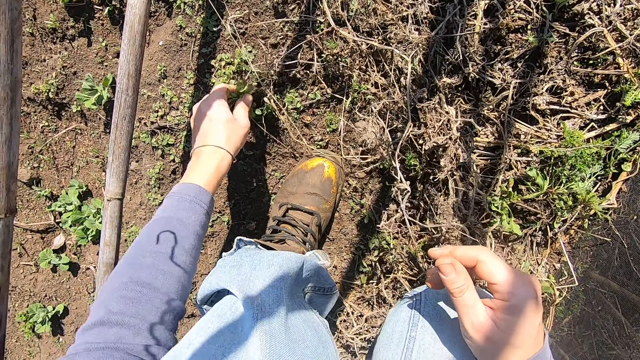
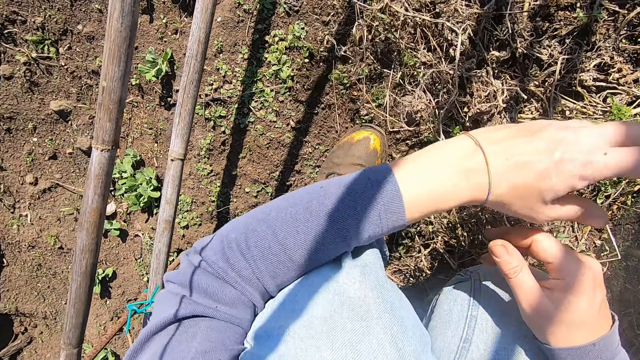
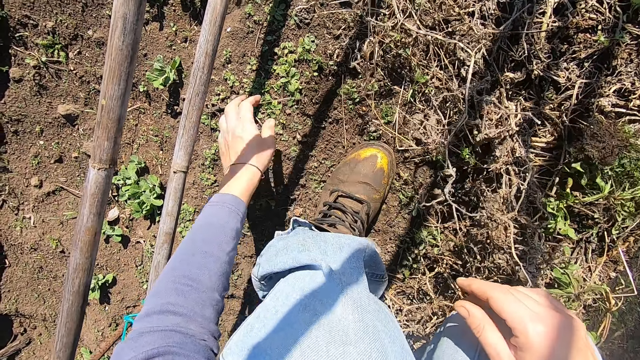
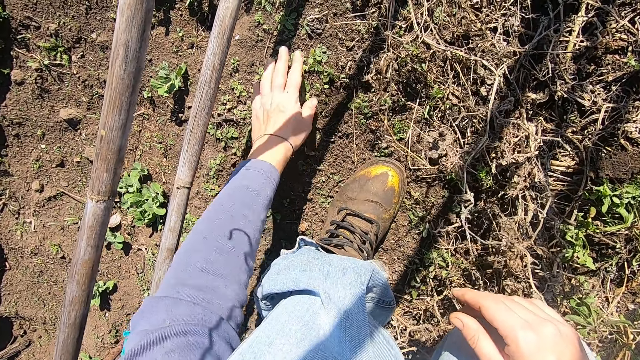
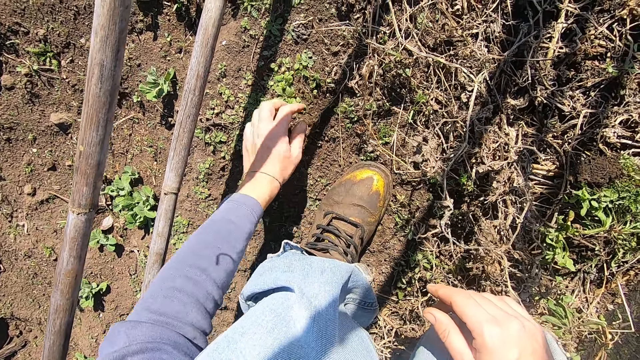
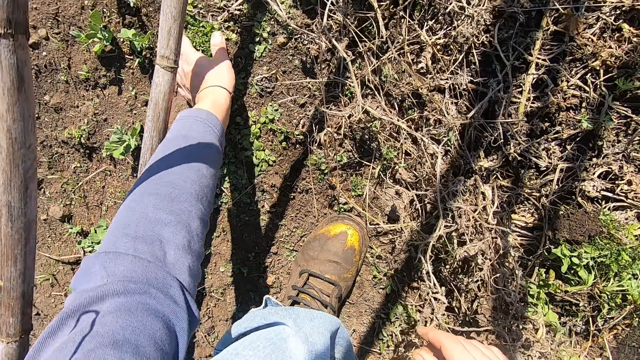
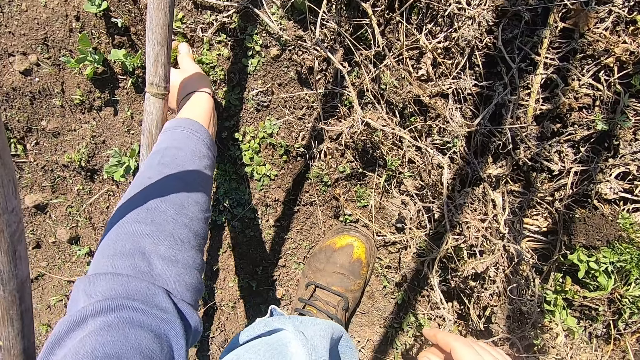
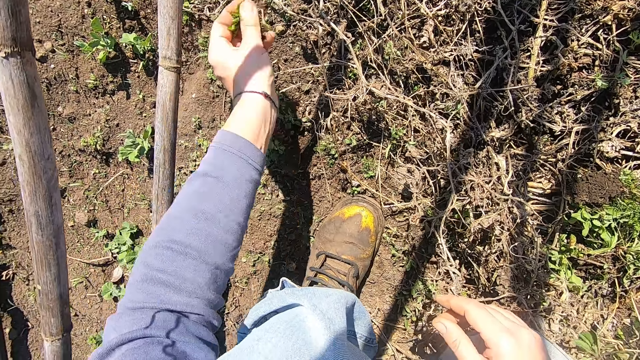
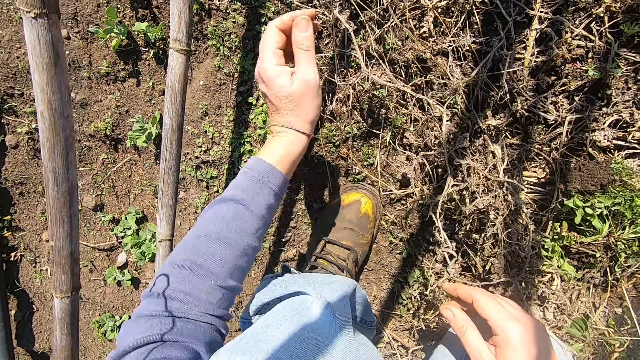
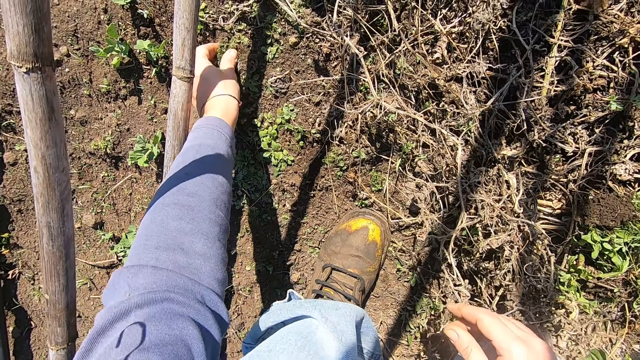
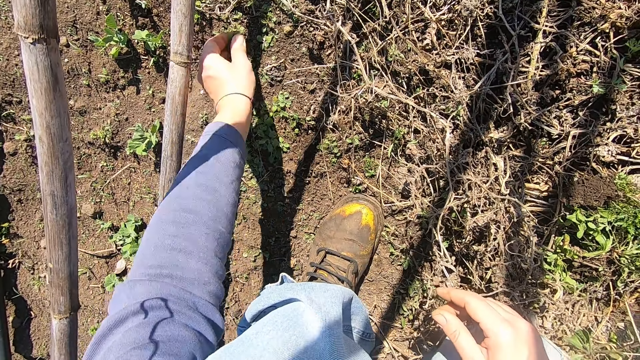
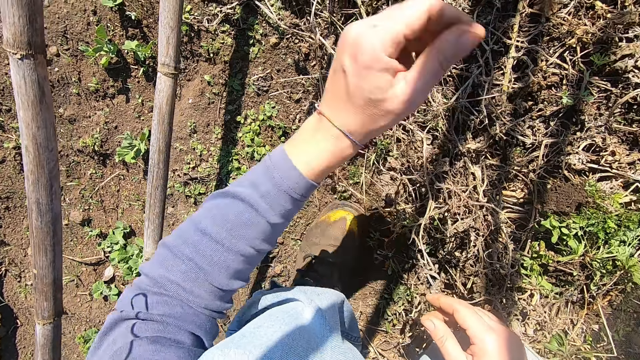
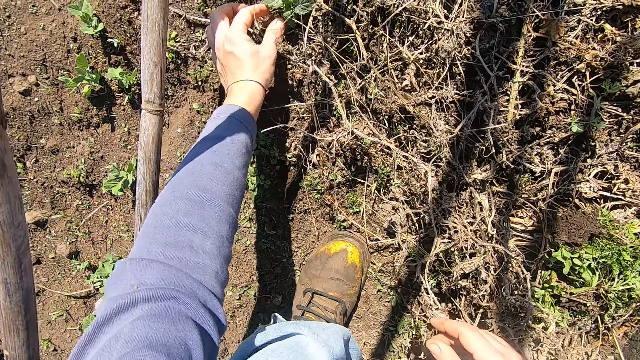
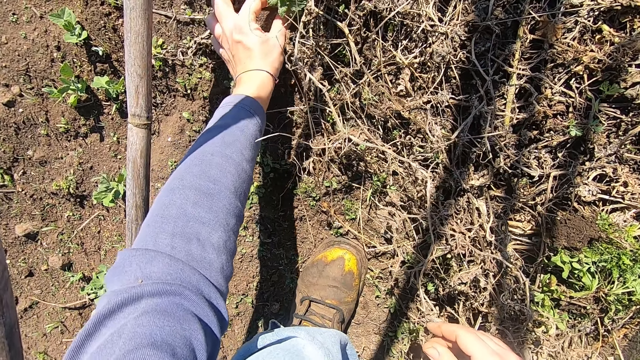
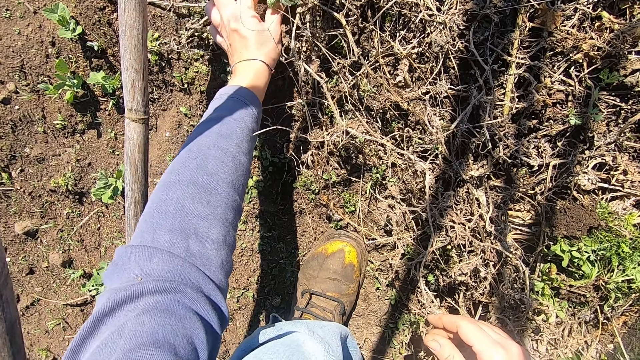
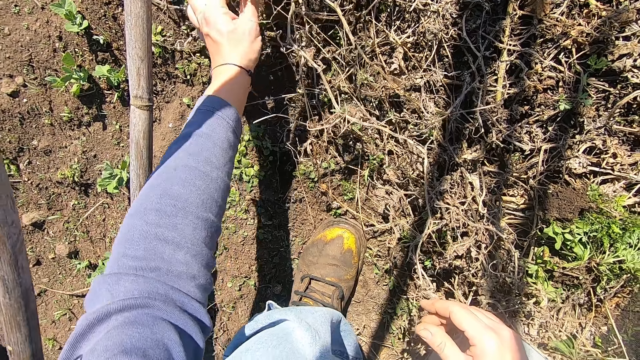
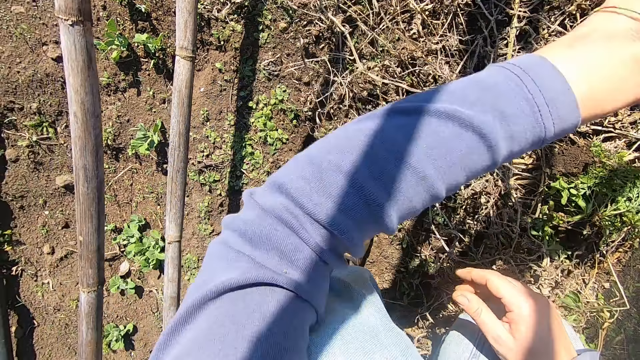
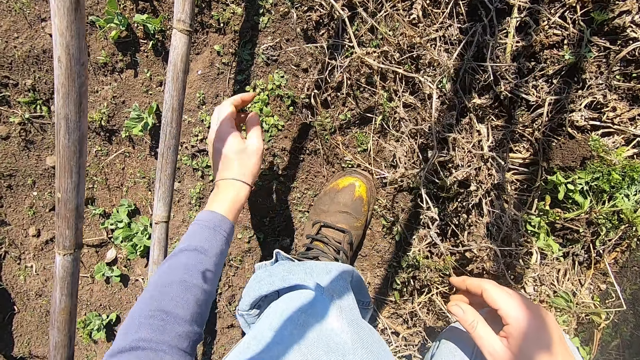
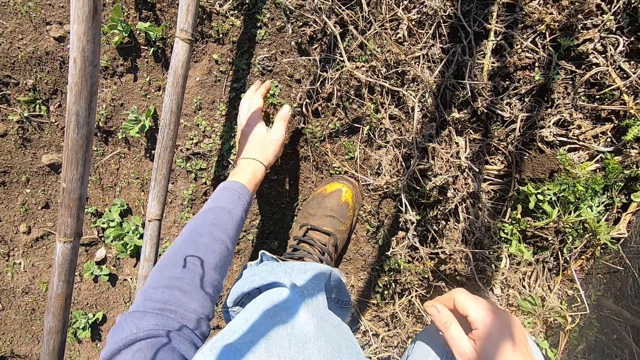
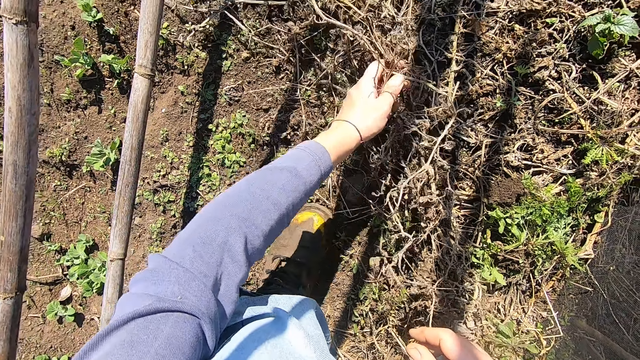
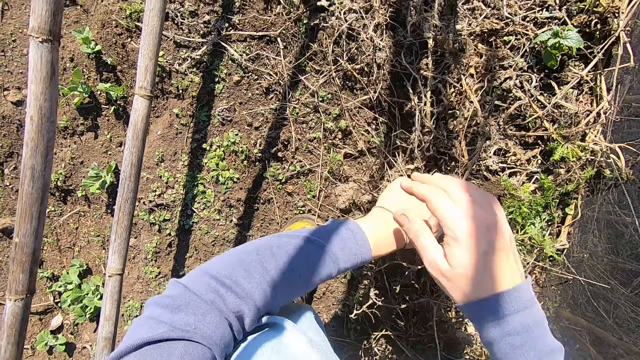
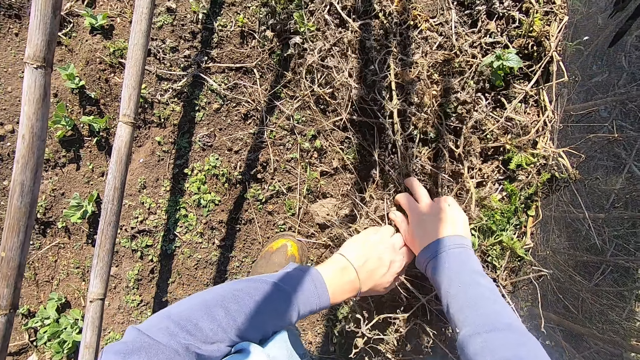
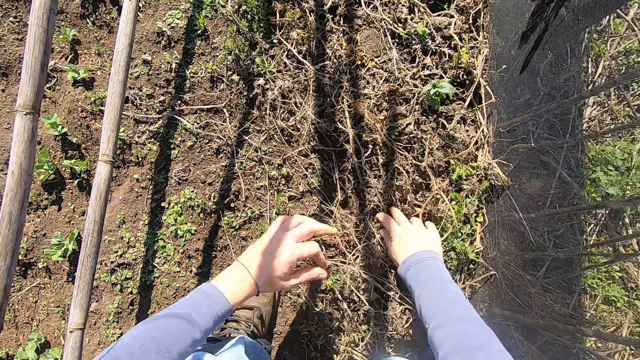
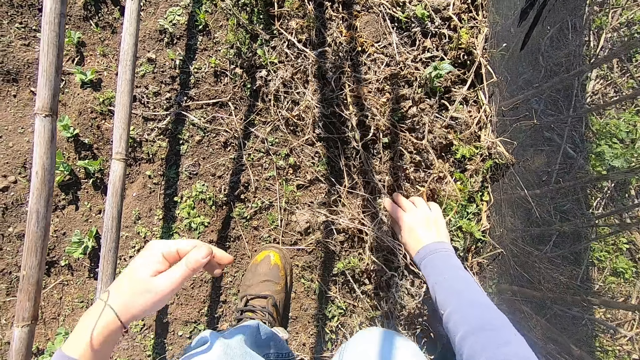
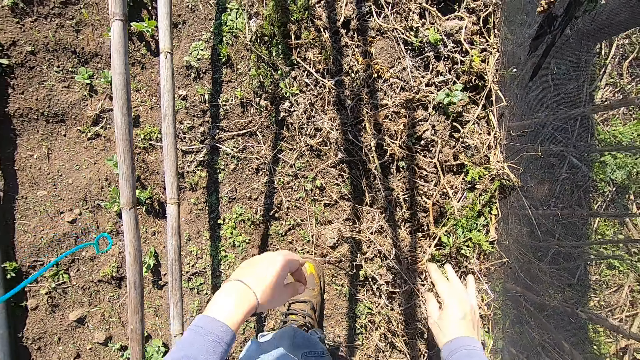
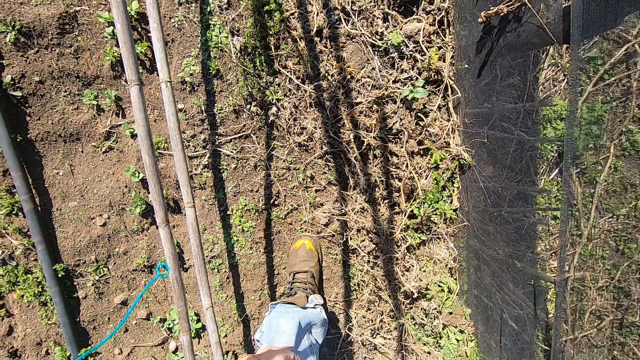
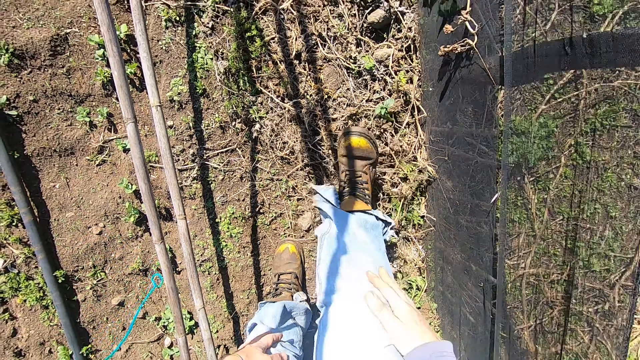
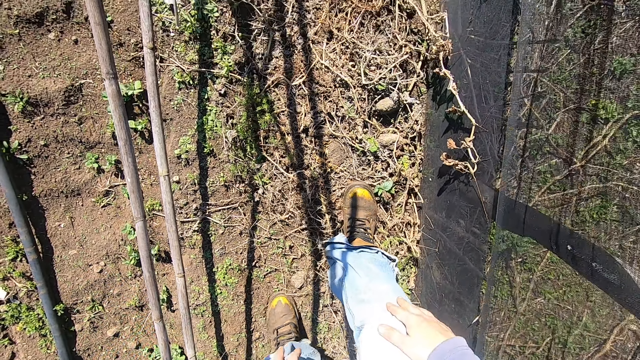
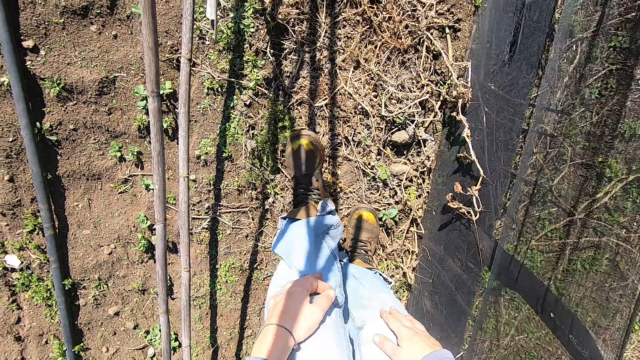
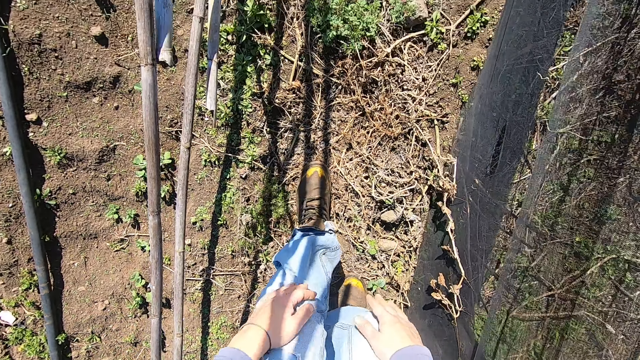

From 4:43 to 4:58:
The camera wearer throws the weed plant in his left hand away. He touches a weed plant on the ground with his left hand. He pulls out a weed plant from the ground with his left hand. He throws the weed plant in his left hand away. He pulls out a weed plant from the ground with his left hand. He throws the weed plant in his left hand away. He pulls out a weed plant from the ground with his left hand. He throws the weed plant in his left hand away. He adjusts the weed plants on the ground with both hands. He moves a pumpkin plant. He stands up. He walks forward at the farm.

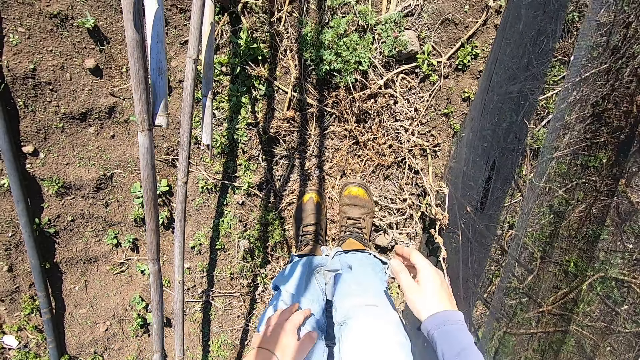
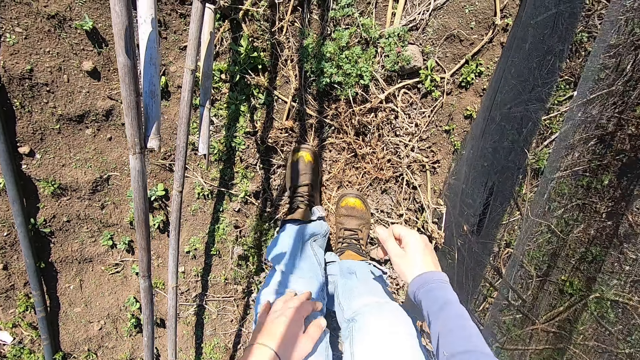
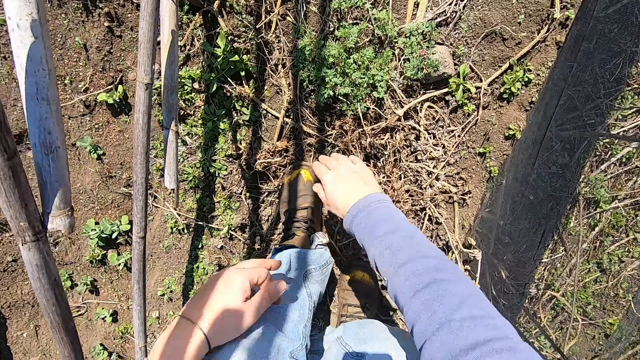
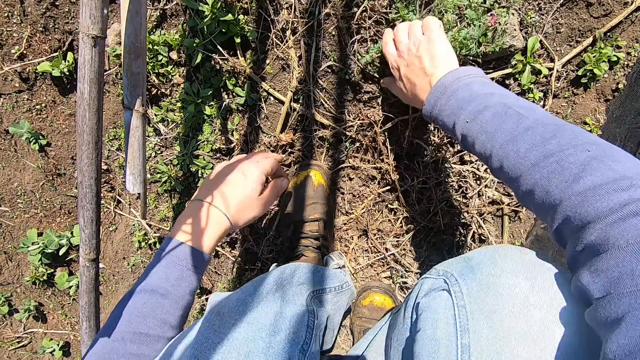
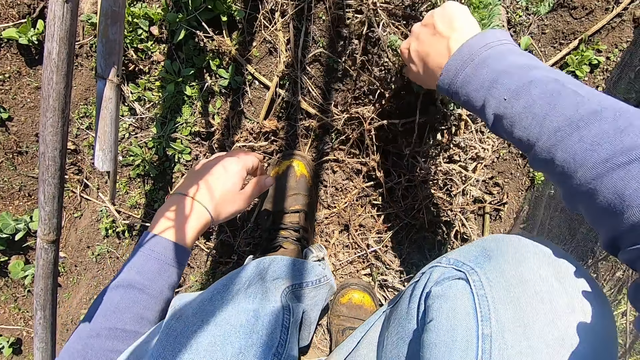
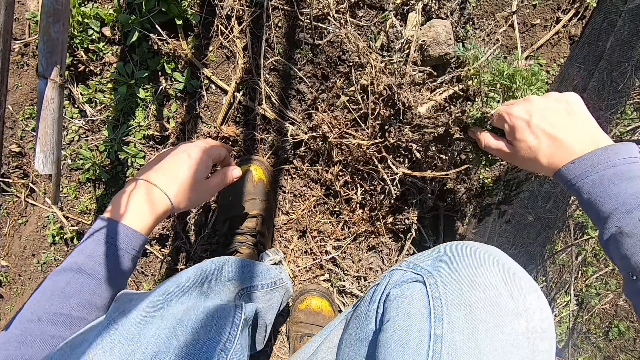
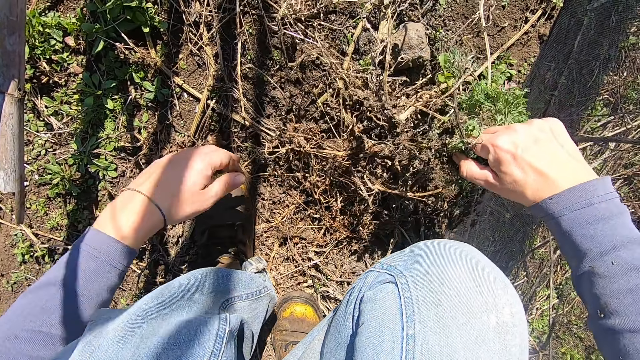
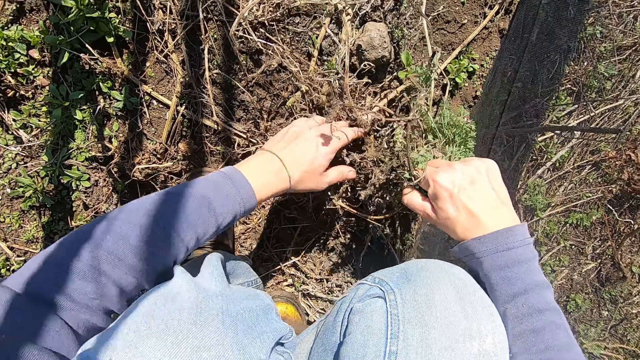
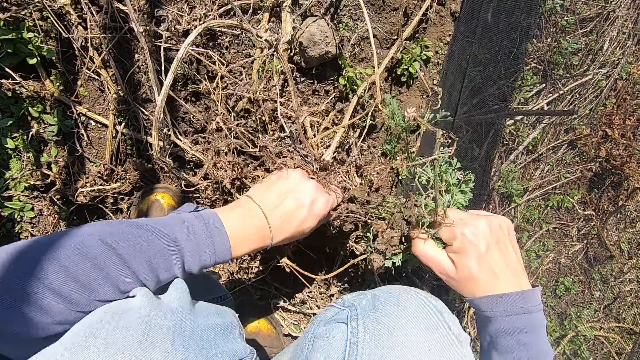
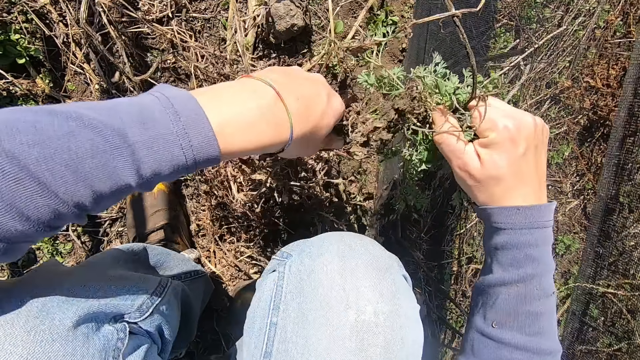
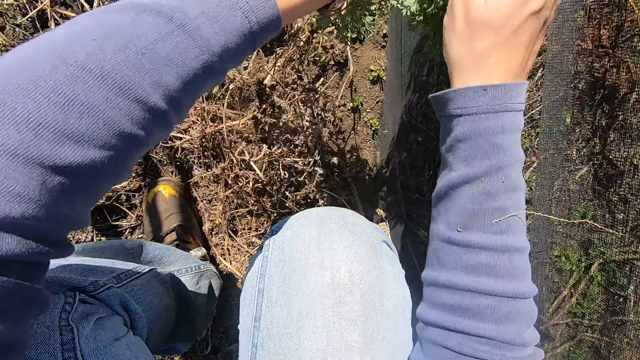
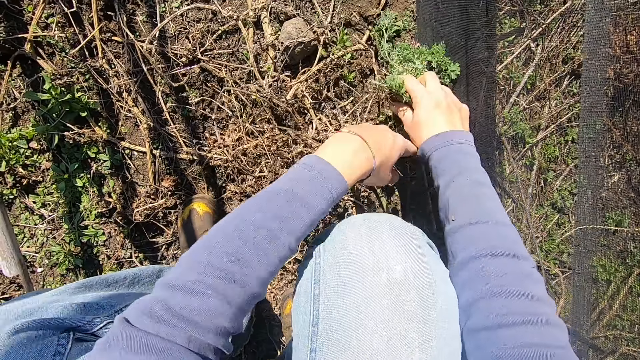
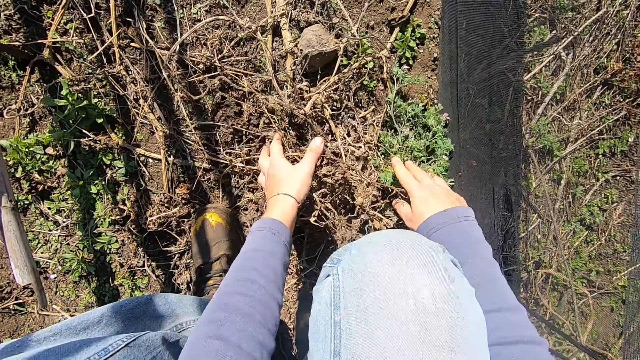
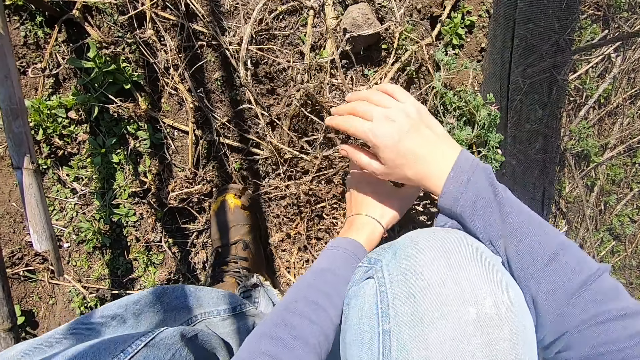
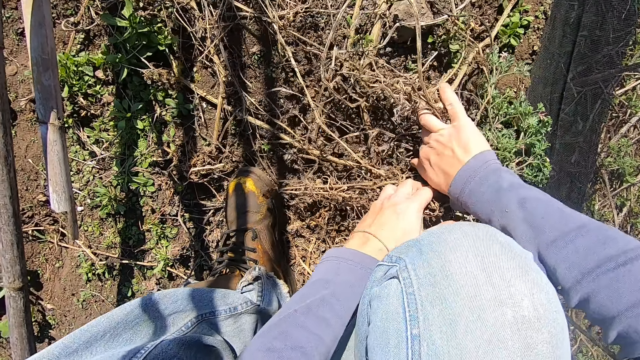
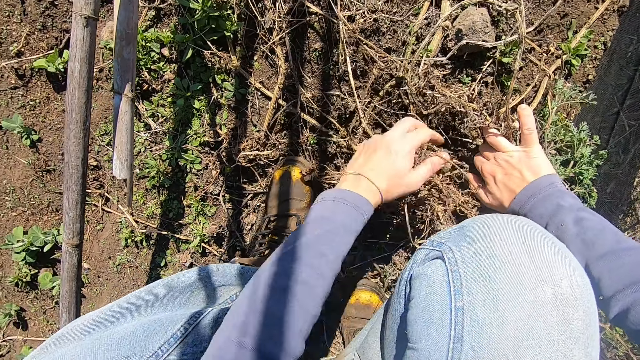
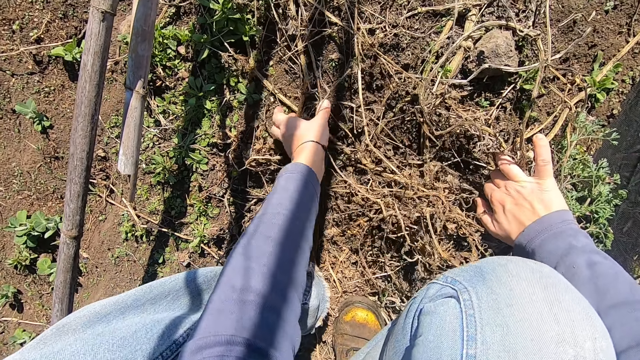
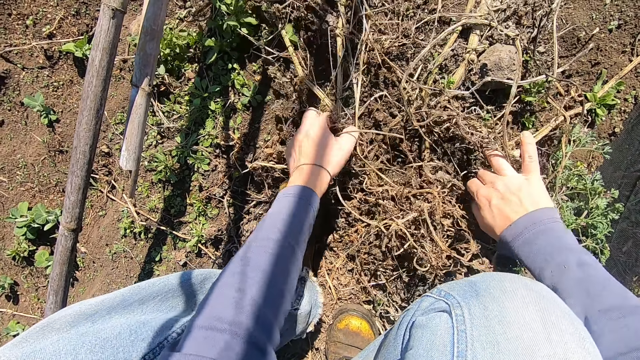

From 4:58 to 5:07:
The camera wearer bends down. He squats. He pulls out a weed plant from the ground with his right hand at the farm. He pulls out the weed plant from the ground with both hands. He adjusts weed plants on the ground with both hands. He moves a pumpkin plant.
